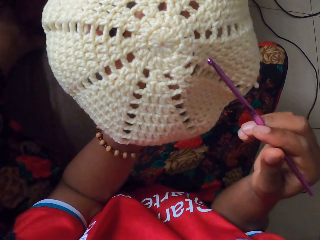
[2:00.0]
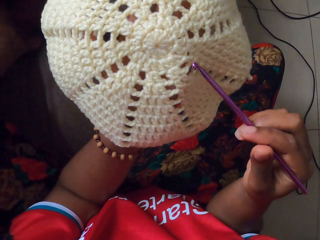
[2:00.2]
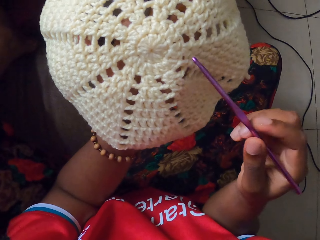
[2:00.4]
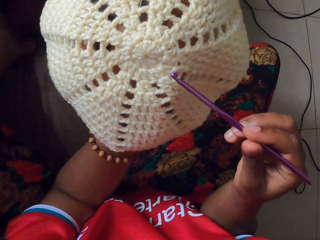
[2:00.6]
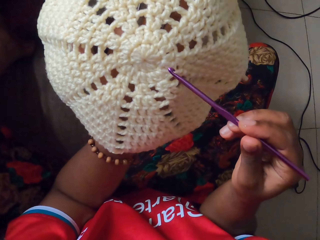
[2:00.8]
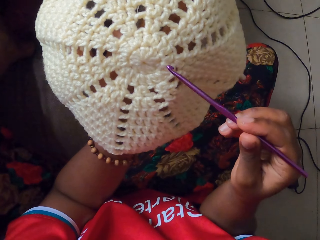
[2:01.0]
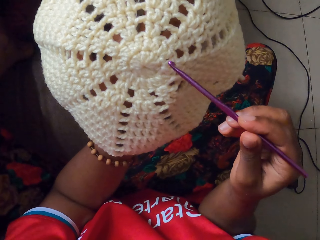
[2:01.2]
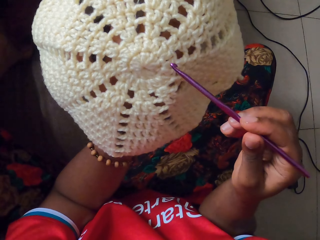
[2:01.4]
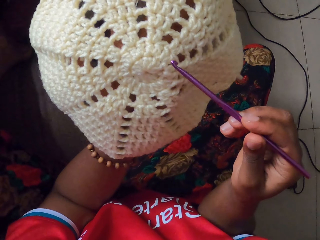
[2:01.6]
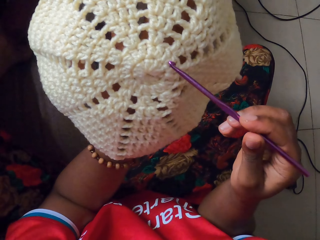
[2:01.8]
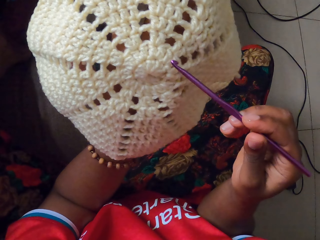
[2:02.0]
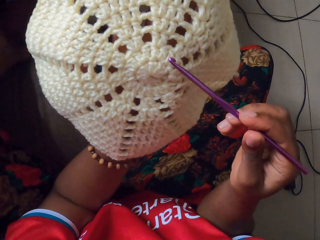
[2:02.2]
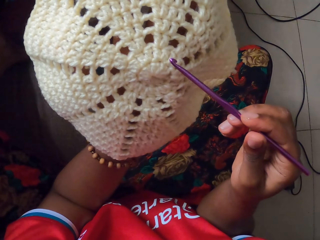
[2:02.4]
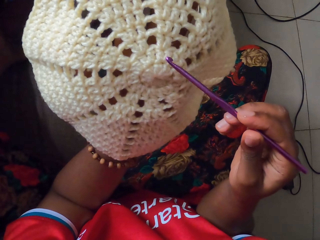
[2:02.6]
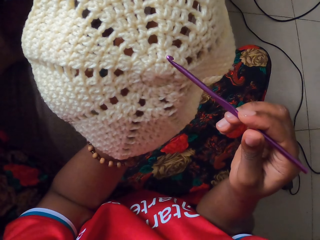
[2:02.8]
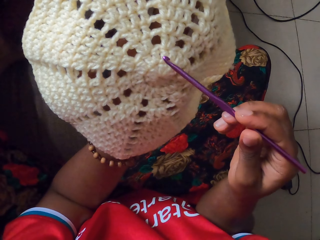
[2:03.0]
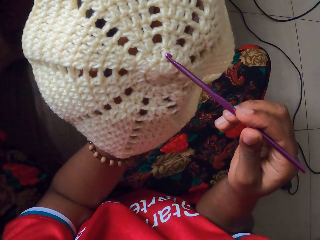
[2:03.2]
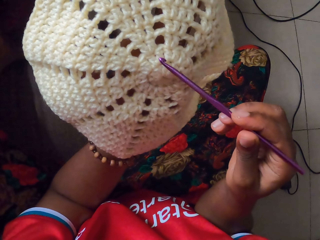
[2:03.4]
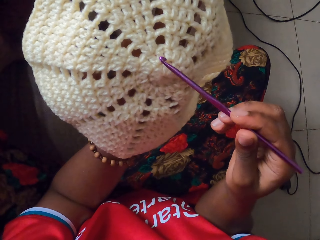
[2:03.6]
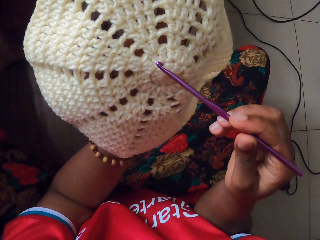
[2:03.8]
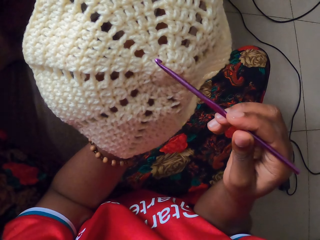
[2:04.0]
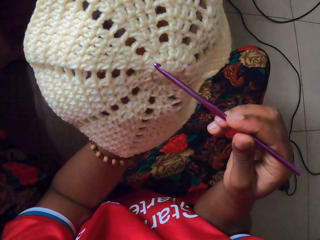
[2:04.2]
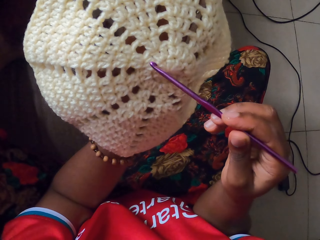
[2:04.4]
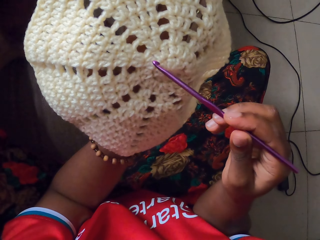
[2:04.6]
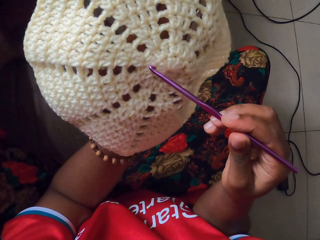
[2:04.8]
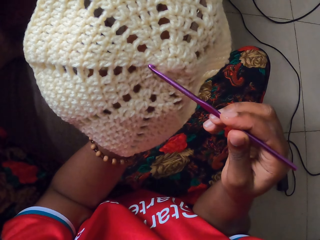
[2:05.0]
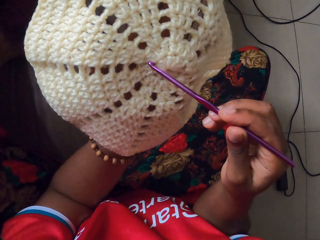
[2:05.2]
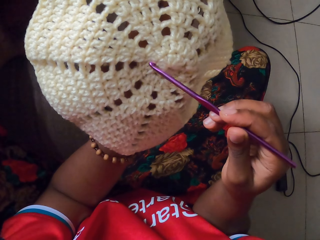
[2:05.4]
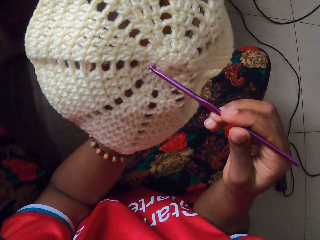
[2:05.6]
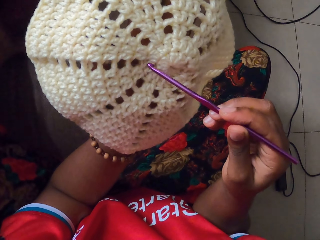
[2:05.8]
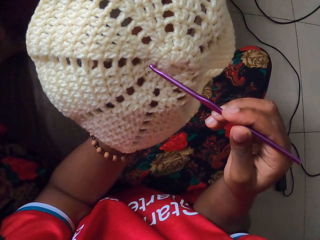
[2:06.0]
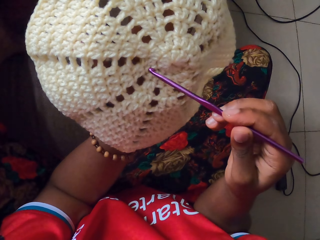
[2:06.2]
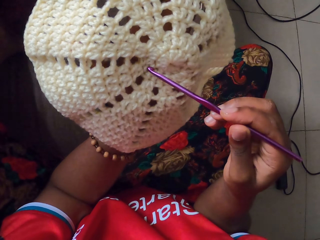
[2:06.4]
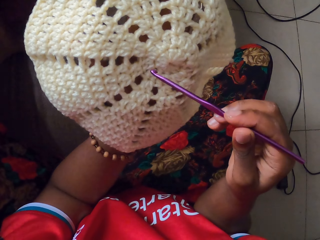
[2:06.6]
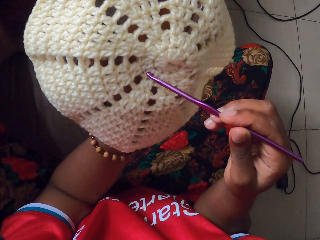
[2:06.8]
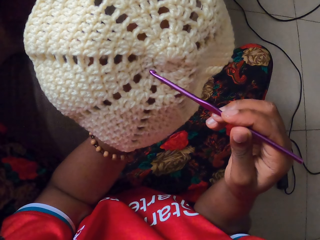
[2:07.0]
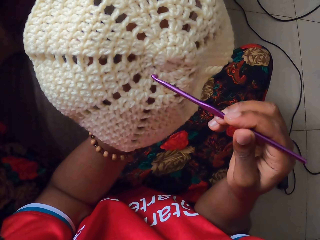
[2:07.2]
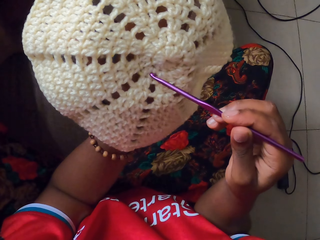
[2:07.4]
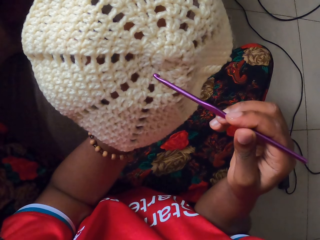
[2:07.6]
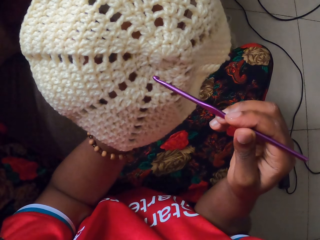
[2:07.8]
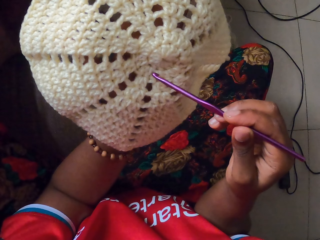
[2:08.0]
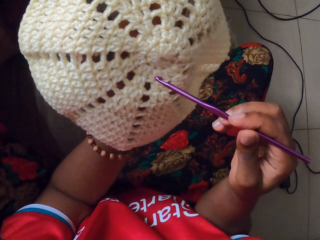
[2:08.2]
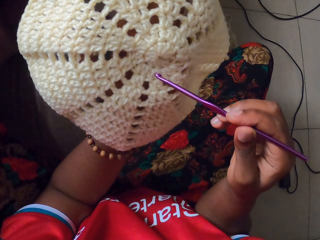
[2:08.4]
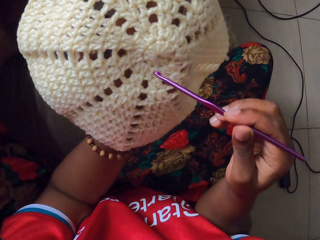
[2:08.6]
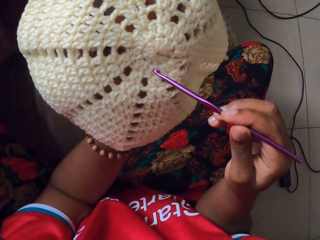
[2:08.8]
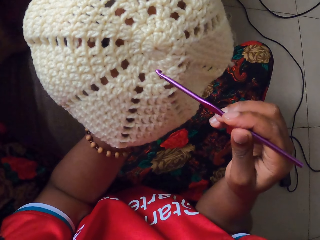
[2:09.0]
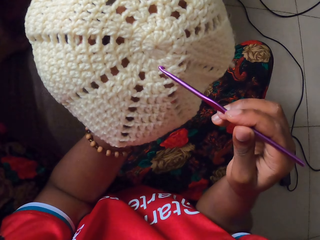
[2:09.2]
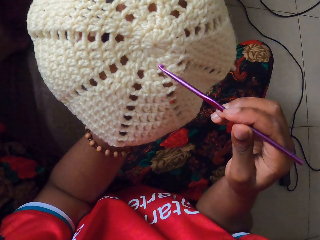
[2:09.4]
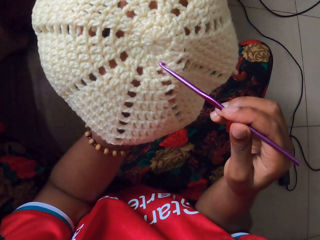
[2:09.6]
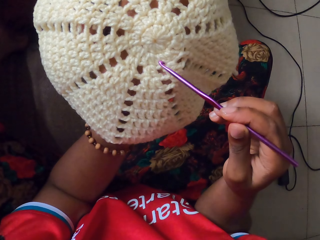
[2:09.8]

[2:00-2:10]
The camera wearer counts knots on the crochet coaster with the crochet hook in her right hand.

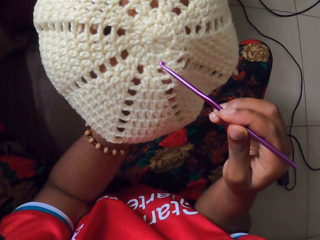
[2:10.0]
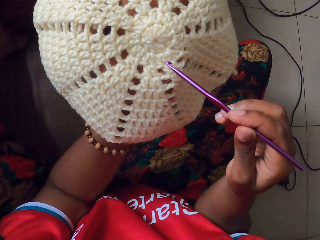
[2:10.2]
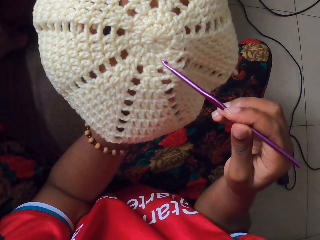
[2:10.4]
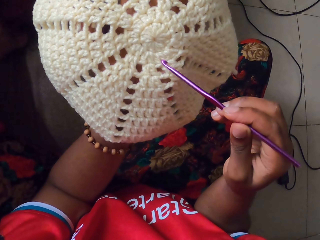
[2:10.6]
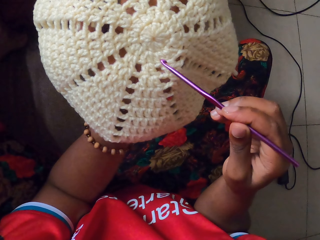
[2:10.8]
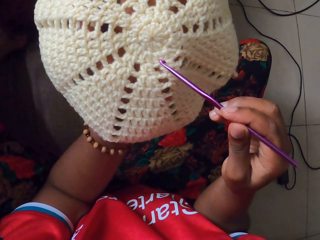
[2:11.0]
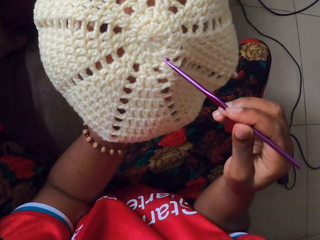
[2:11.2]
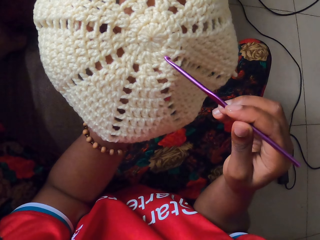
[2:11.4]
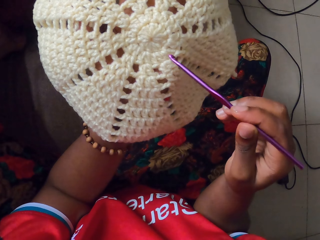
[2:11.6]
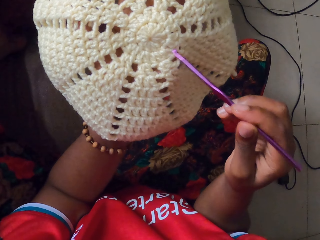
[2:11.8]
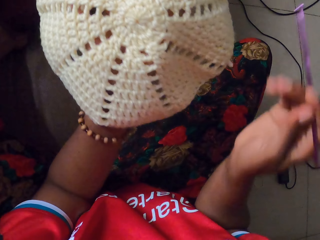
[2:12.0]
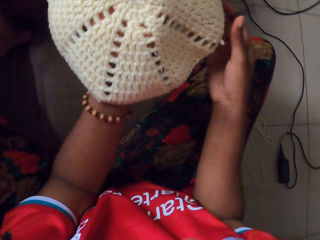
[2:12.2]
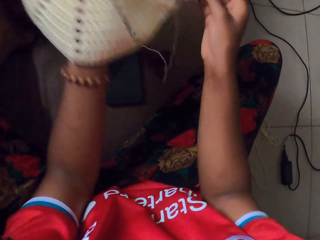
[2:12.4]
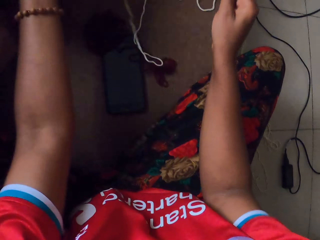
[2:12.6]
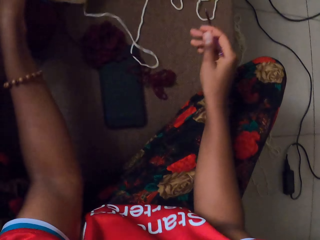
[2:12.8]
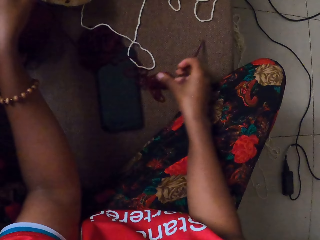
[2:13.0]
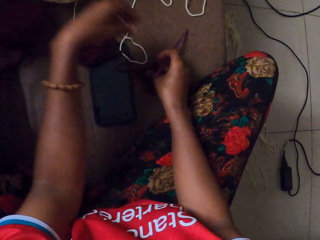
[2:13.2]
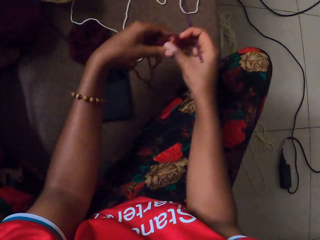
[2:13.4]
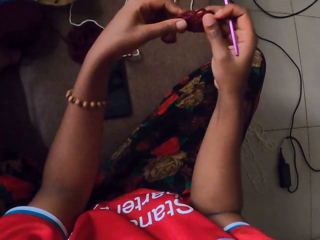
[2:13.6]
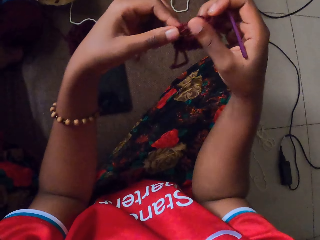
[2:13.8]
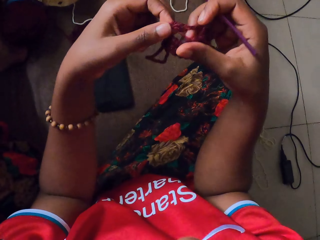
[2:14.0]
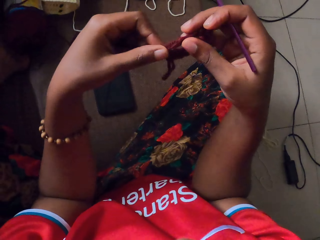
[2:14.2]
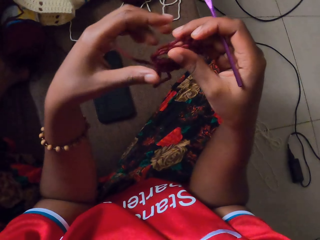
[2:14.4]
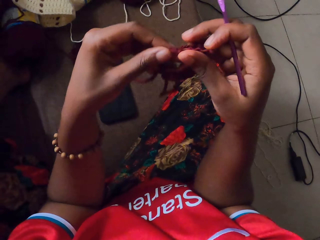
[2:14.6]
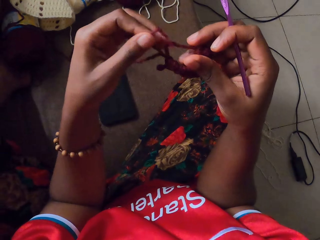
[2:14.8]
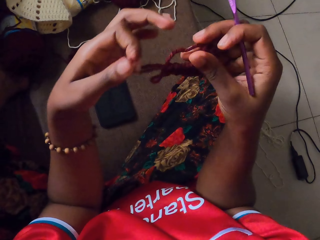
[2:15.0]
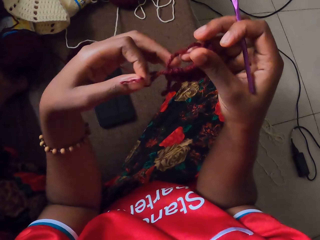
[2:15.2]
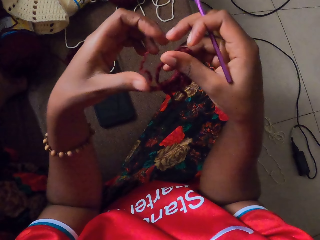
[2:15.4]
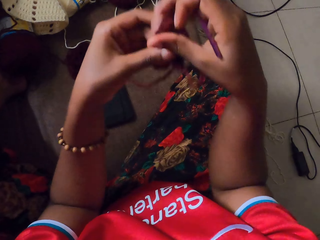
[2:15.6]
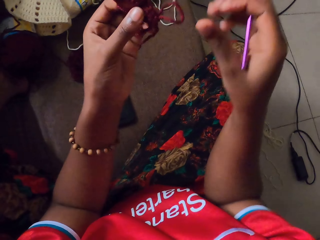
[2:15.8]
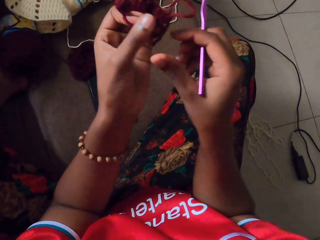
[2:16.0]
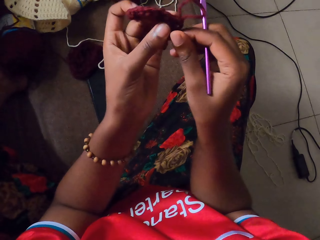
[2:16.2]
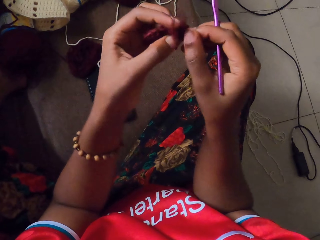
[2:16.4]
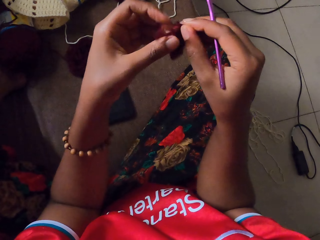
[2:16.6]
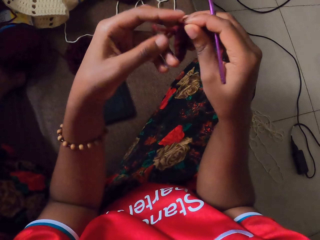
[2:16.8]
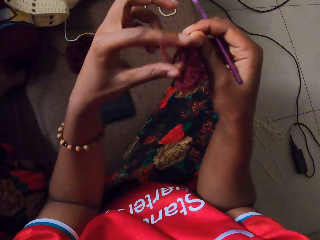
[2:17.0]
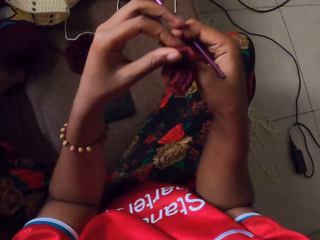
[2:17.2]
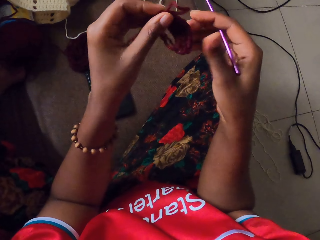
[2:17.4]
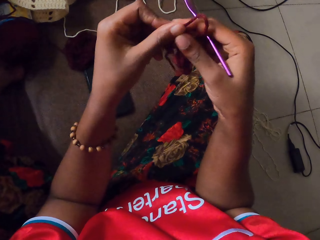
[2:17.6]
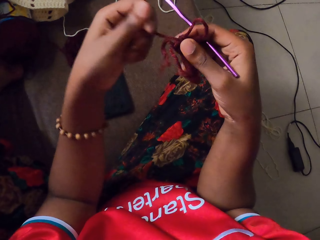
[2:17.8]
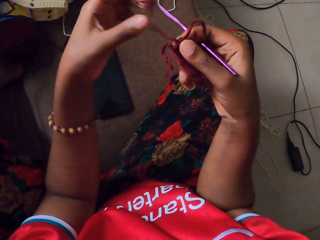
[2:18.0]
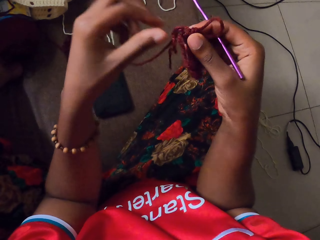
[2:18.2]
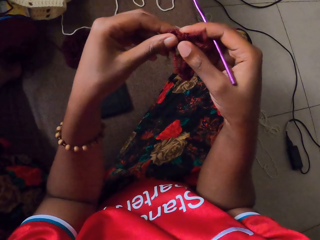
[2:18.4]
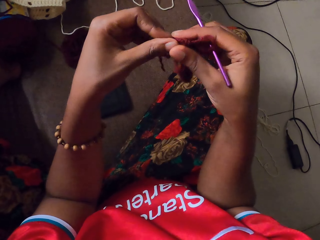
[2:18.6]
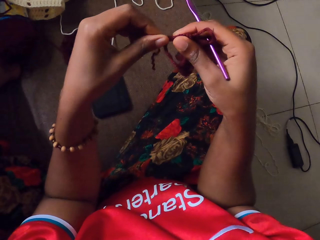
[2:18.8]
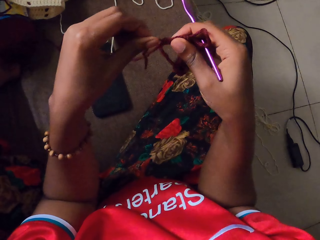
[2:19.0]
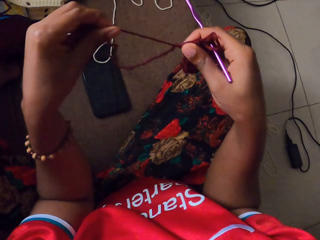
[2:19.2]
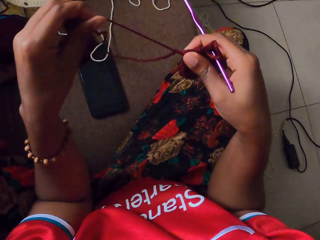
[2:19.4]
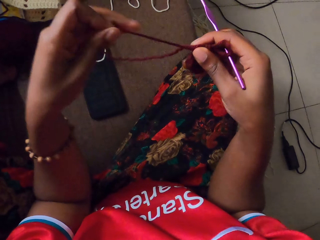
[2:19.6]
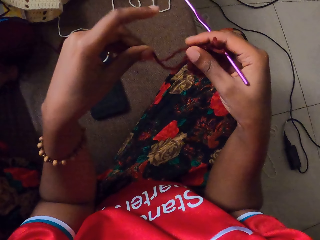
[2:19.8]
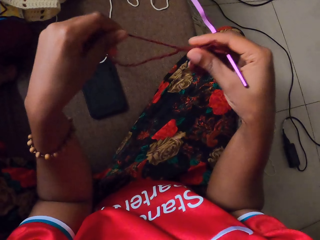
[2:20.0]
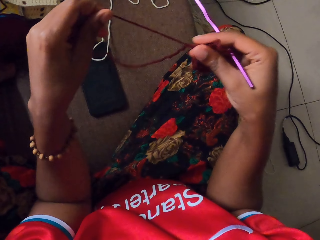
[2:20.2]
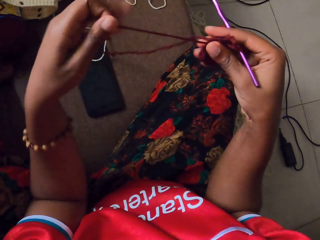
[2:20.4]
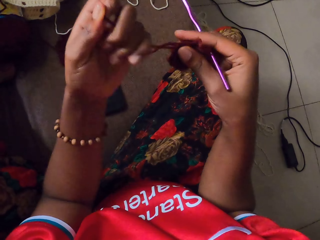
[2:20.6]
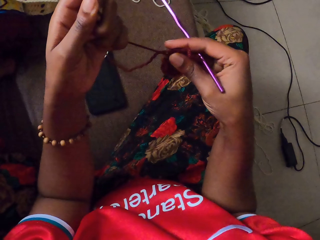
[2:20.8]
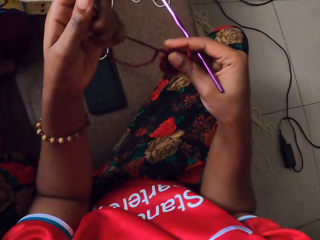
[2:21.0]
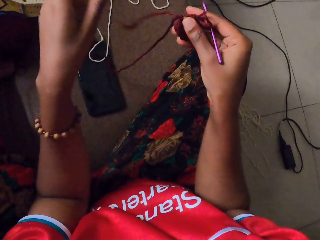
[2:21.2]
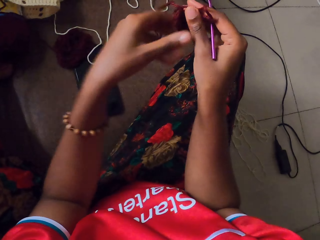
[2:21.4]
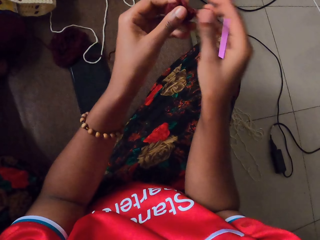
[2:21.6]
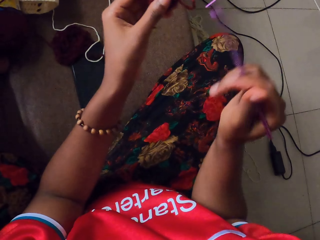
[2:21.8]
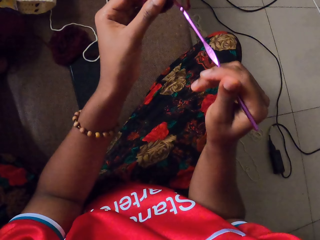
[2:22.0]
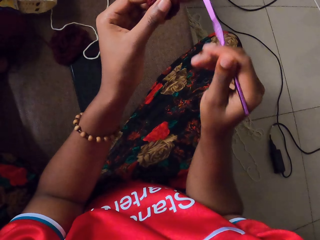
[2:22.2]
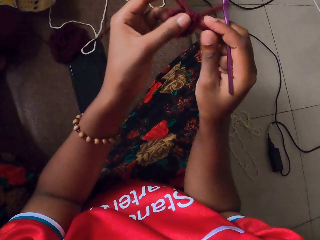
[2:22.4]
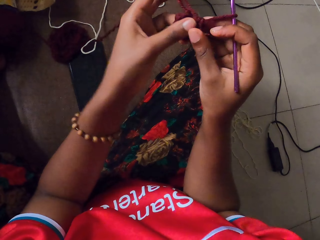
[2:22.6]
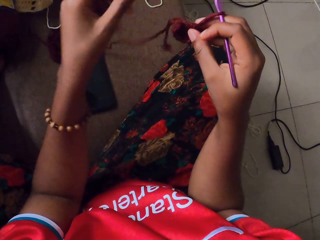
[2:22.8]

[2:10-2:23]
The camera wearer holds the crochet coaster with both hands. She holds the crochet coaster with her left hand. She drops the crochet coaster on the couch with her left hand. She picks up the craft from the couch with her right hand. She holds the craft with both hands. She loosens the craft with both hands. She pulls the thread. She holds the craft with her right hand. She pulls a thread from the craft with her left hand. She passes the craft from her right hand to her left hand. She passes the crochet hook through a loop of the yarn strand with her right hand. She passes the craft from her left hand to her right hand.
